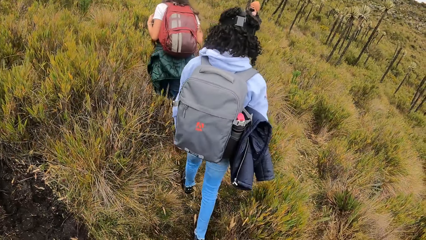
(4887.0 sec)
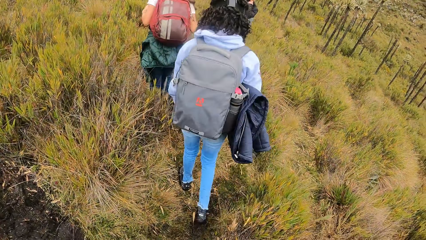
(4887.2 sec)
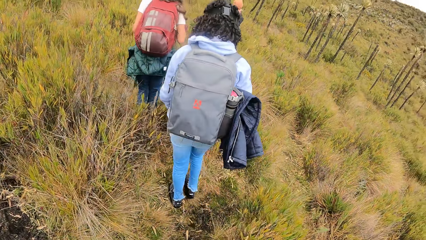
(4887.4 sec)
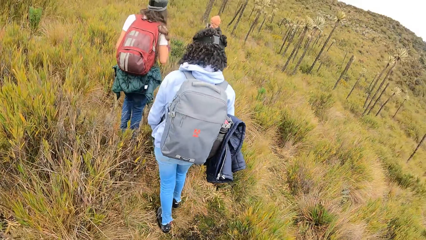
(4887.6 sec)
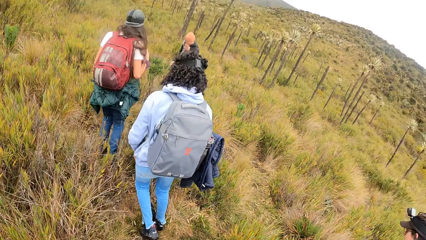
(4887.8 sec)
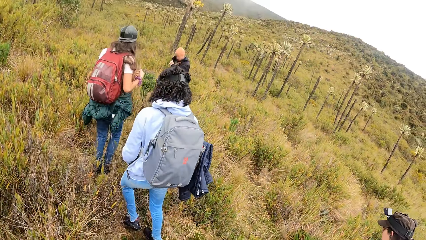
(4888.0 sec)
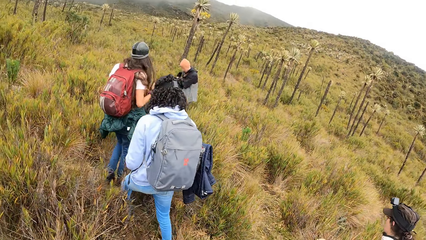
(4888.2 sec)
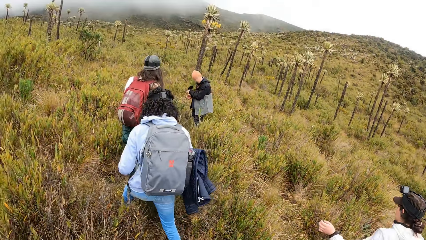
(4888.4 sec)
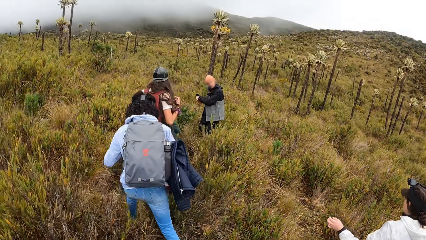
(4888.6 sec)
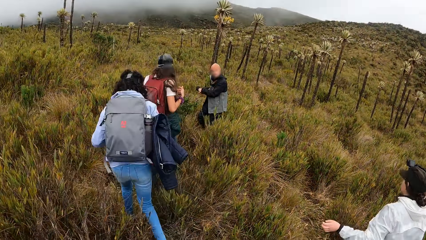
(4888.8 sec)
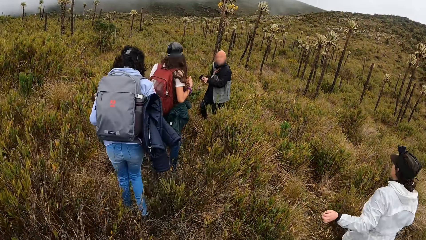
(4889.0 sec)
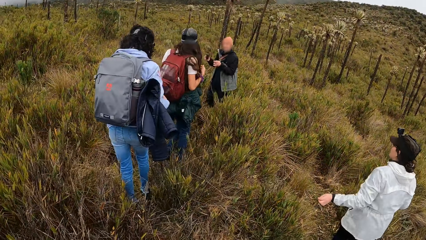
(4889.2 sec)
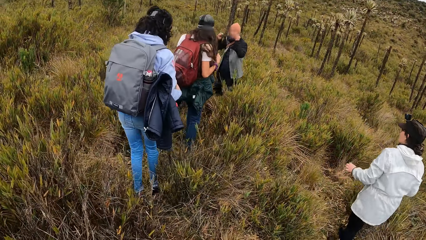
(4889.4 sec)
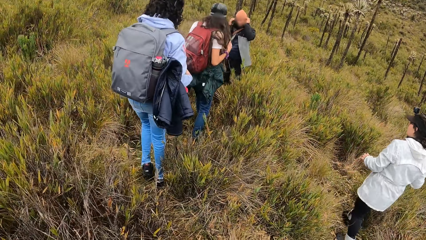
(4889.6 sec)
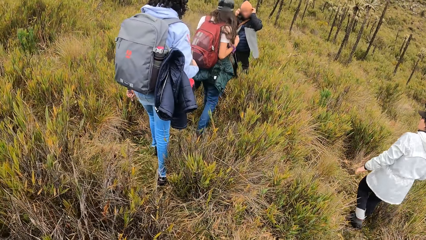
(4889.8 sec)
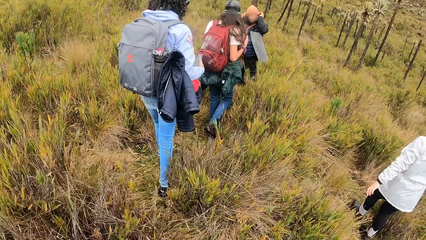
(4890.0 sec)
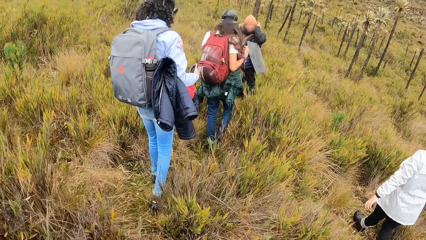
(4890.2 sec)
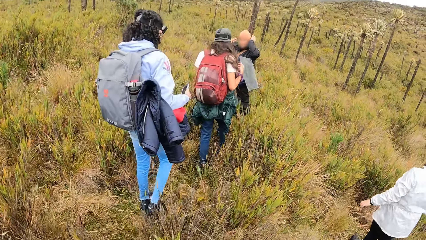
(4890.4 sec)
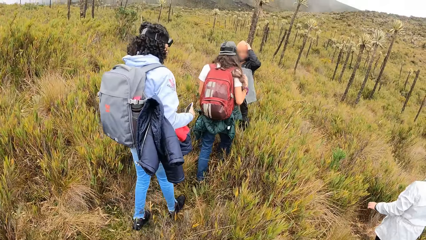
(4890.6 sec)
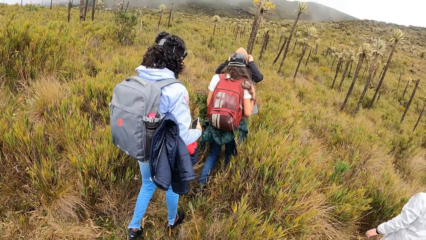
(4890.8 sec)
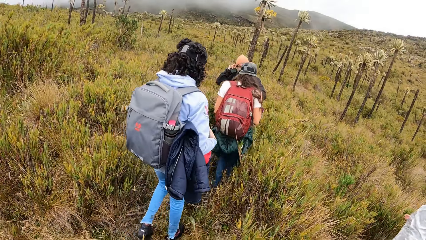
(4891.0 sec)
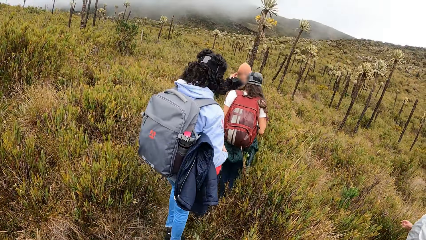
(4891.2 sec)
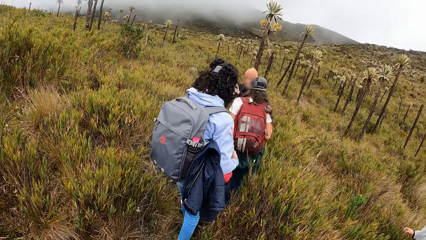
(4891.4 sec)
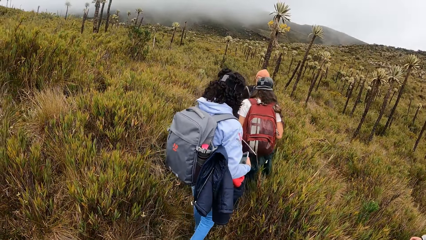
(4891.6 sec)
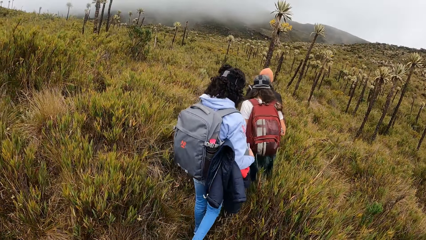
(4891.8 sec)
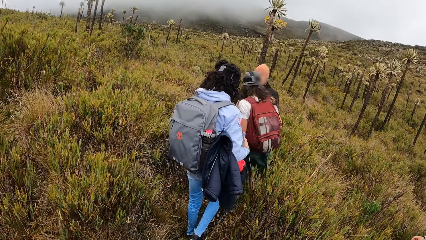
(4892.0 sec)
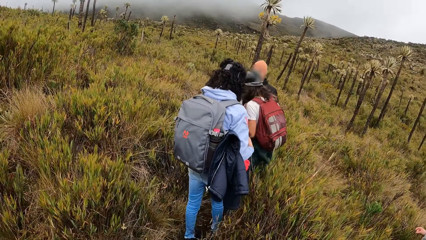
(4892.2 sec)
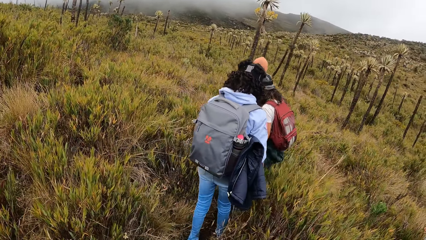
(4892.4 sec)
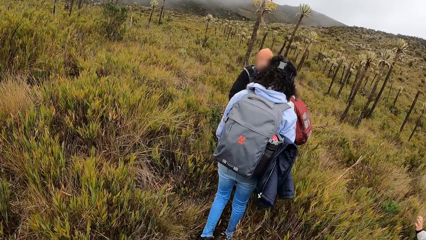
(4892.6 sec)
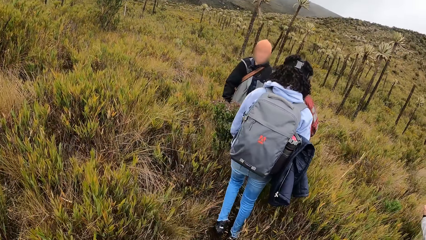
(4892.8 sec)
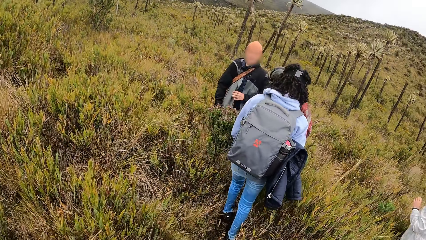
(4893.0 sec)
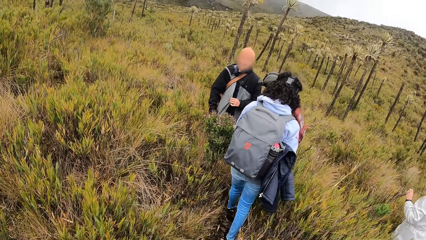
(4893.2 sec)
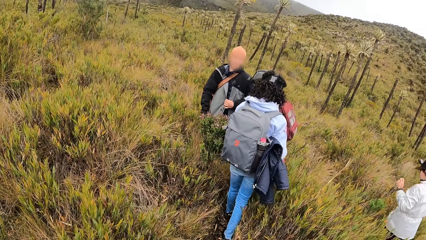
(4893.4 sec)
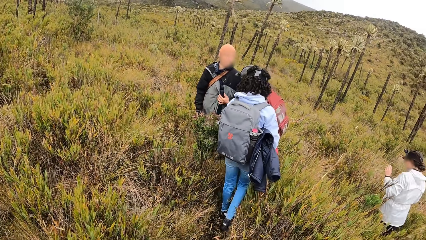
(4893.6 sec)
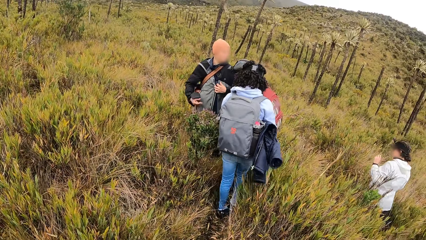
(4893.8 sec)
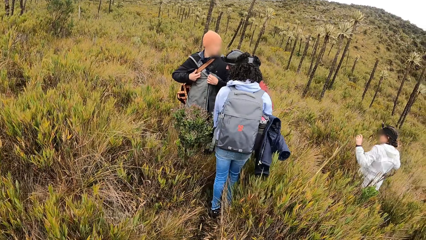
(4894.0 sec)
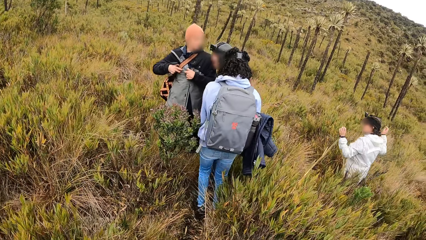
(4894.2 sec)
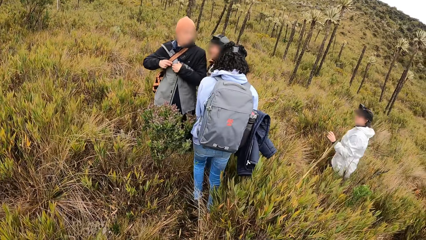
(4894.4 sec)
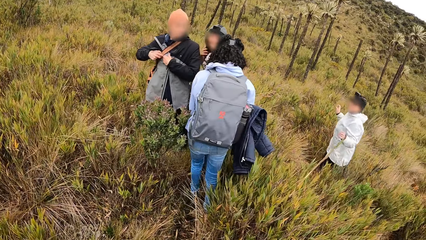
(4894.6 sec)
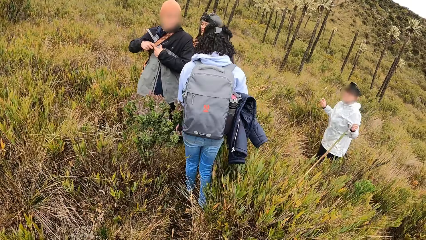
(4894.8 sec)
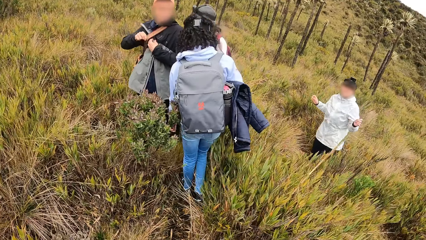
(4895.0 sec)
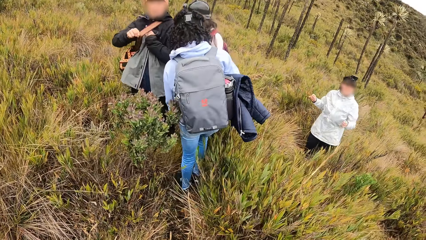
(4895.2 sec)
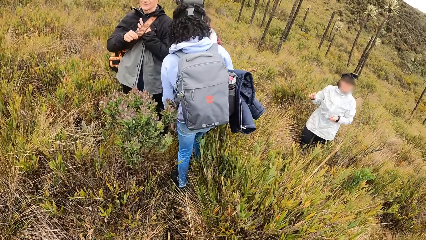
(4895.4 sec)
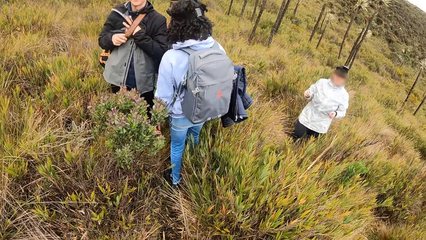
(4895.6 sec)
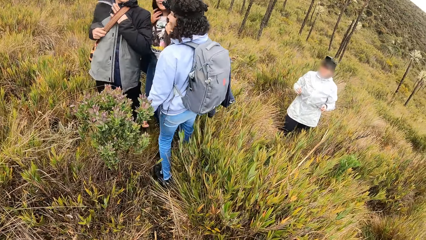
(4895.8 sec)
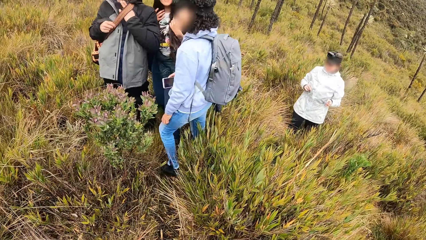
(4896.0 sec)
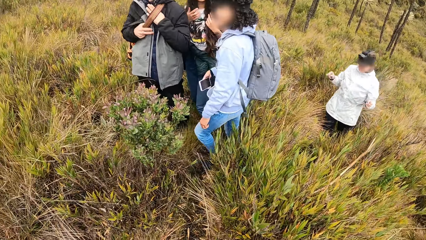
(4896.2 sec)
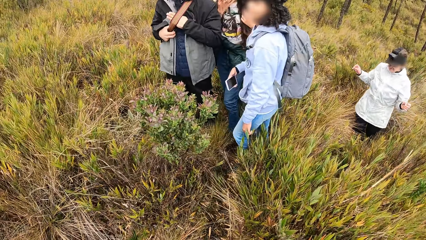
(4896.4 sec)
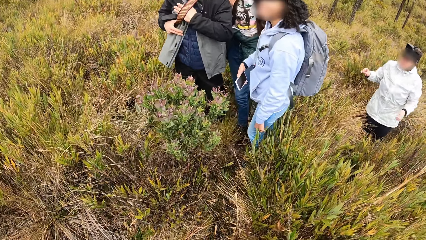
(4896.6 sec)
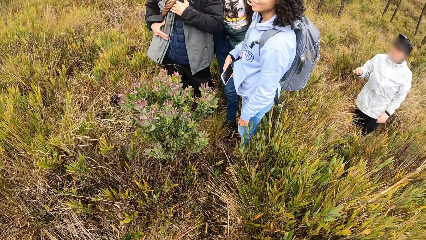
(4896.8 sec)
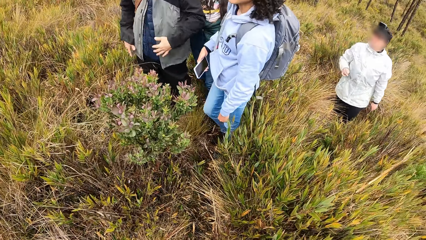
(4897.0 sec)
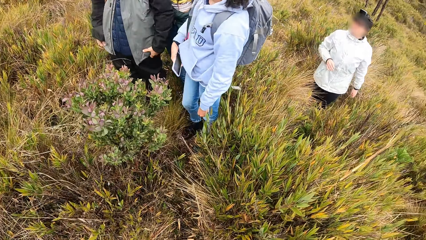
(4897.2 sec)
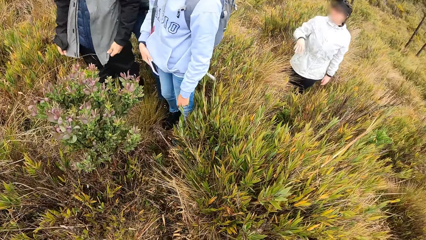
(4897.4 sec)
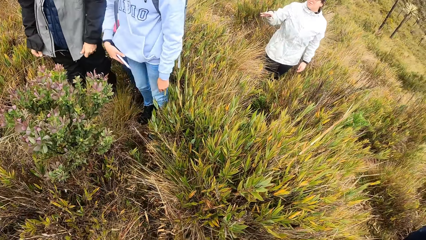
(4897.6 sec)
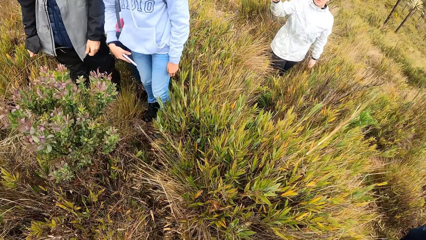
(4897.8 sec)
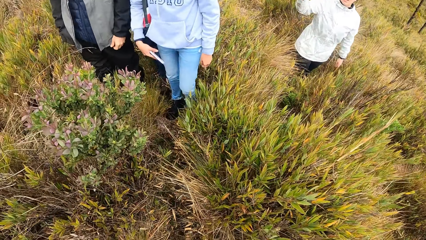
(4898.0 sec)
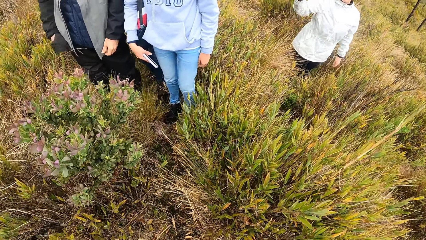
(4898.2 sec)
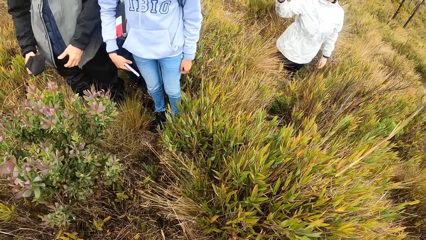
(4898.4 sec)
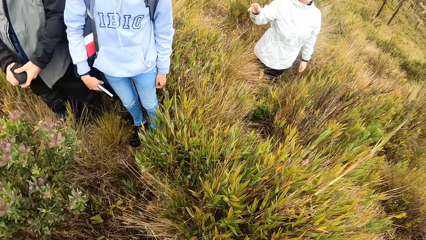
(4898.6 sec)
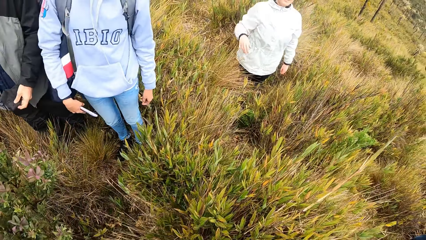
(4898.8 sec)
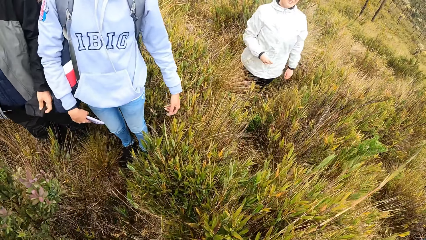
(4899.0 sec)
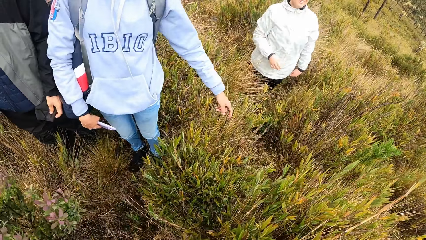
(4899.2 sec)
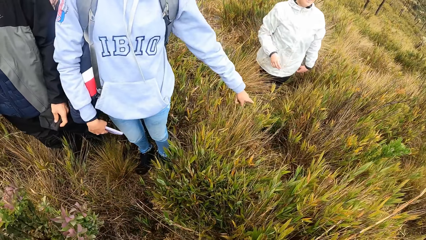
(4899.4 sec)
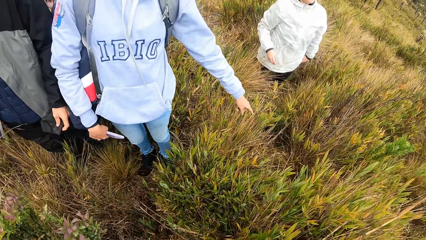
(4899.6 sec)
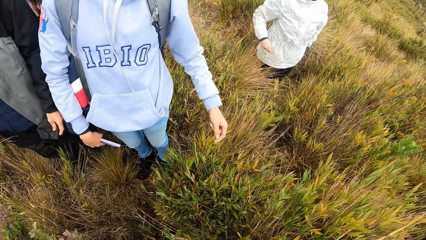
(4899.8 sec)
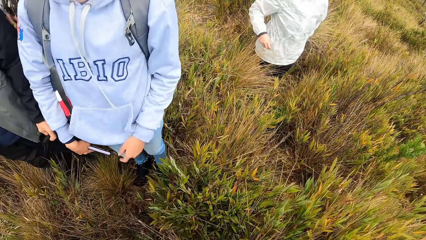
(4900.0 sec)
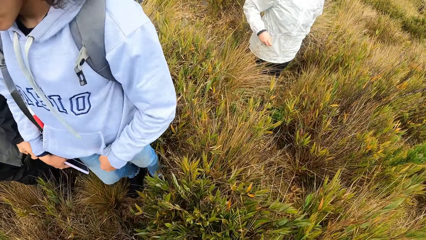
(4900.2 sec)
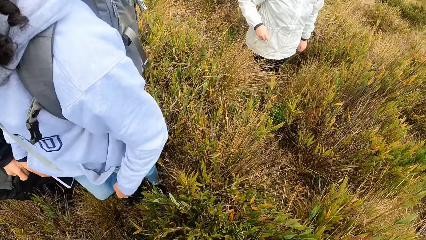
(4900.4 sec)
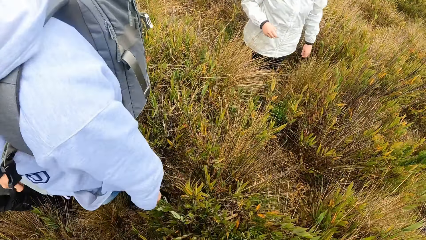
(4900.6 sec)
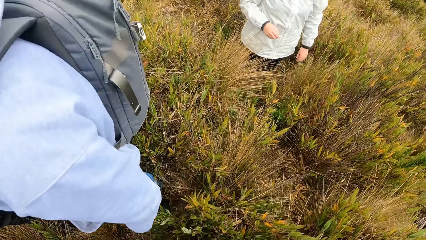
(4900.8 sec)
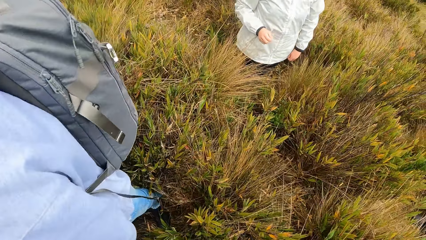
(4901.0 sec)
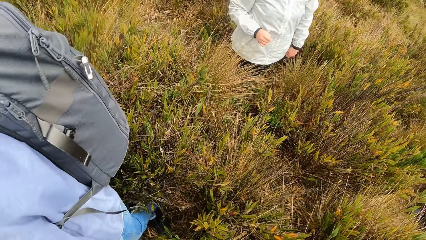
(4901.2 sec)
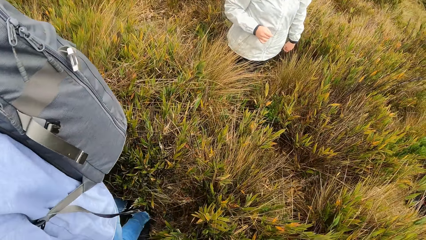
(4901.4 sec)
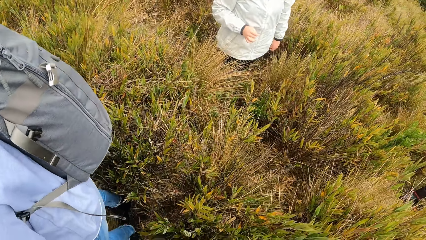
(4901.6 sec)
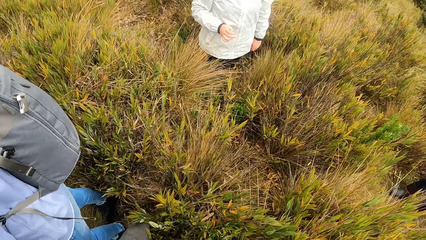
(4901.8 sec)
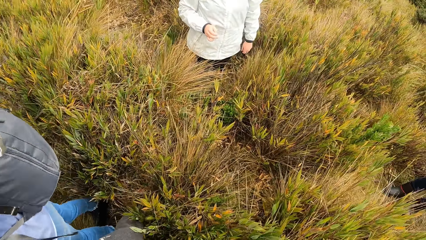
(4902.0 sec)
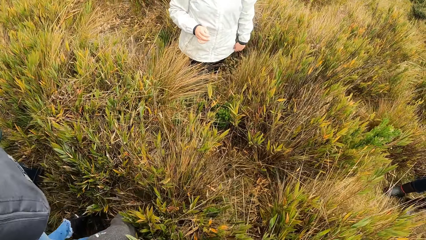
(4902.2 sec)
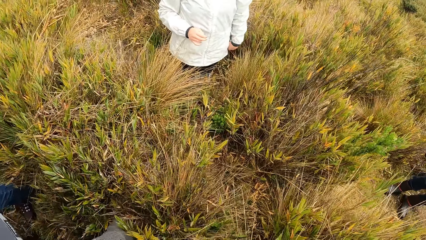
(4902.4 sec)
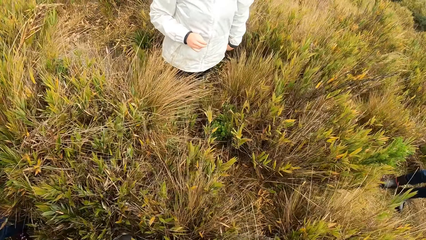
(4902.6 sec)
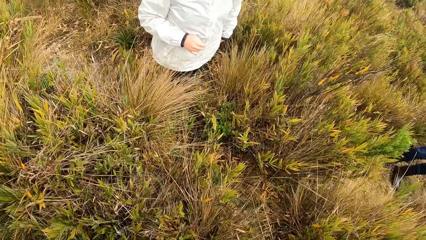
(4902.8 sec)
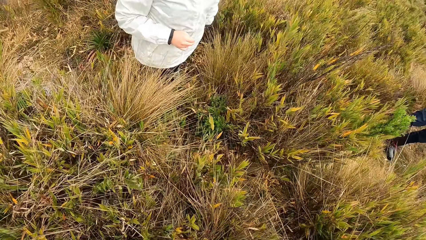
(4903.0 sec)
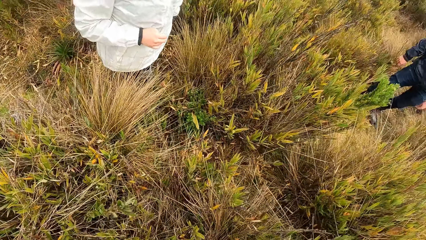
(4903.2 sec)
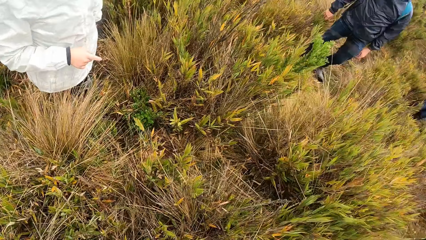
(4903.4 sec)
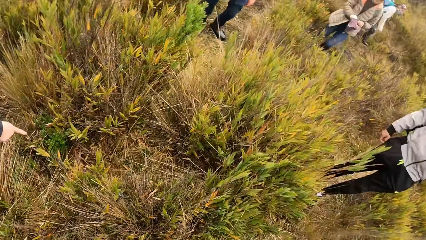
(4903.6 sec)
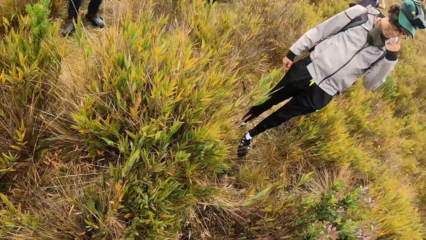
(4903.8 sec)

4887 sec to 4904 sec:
The man removes a facemask from his face with his left hand. A woman walks towards another man. The first man touches his head with both hands. The first man adjusts a jacket with his left hand and adjusts a bag strap with his right hand. Another woman interacts with the camera wearer.
